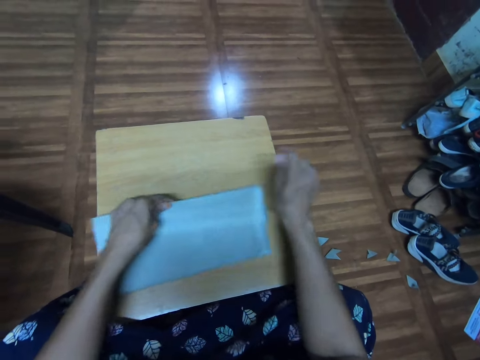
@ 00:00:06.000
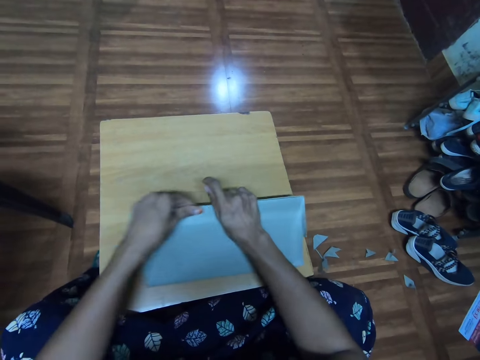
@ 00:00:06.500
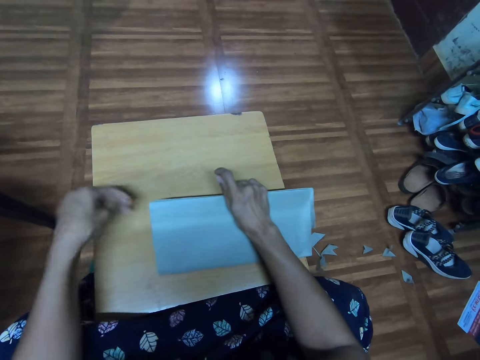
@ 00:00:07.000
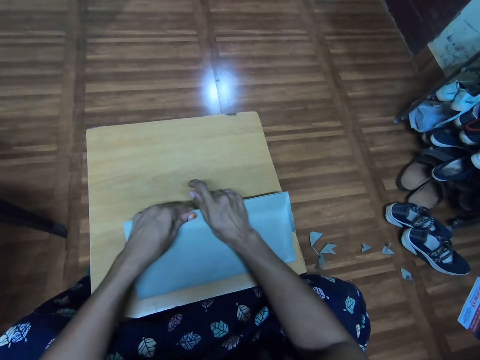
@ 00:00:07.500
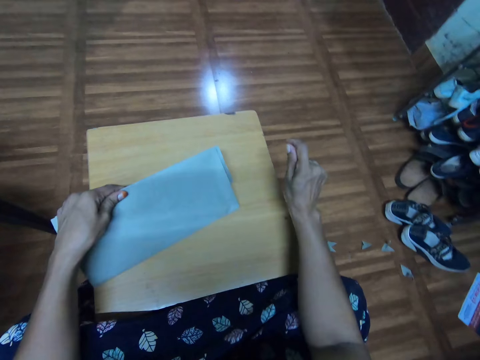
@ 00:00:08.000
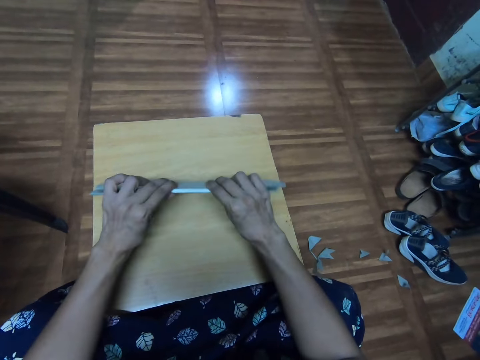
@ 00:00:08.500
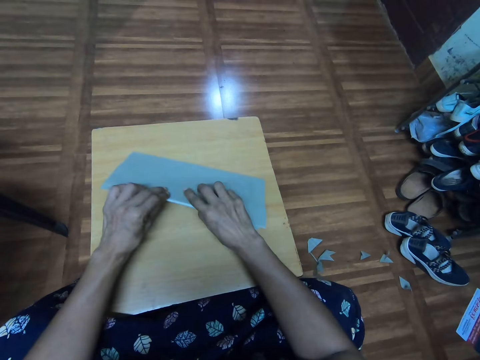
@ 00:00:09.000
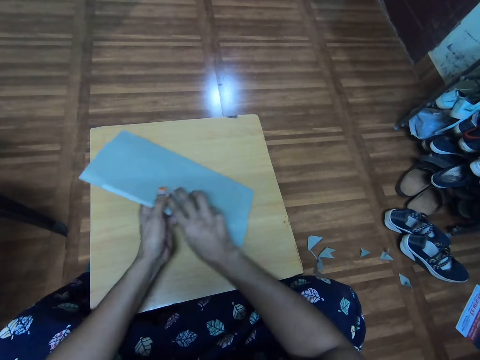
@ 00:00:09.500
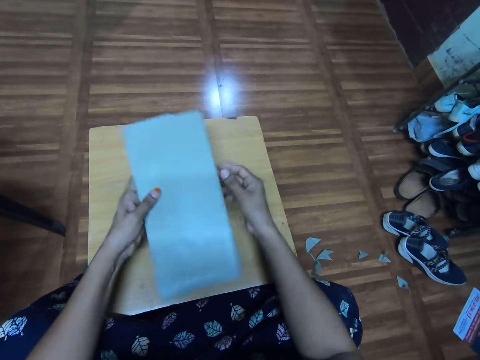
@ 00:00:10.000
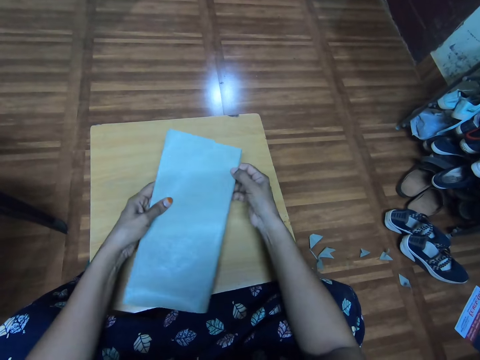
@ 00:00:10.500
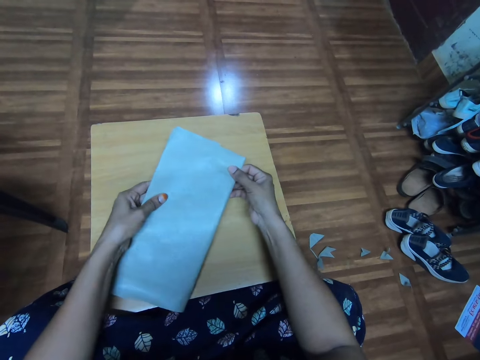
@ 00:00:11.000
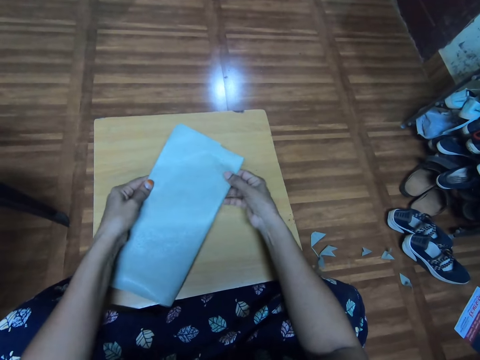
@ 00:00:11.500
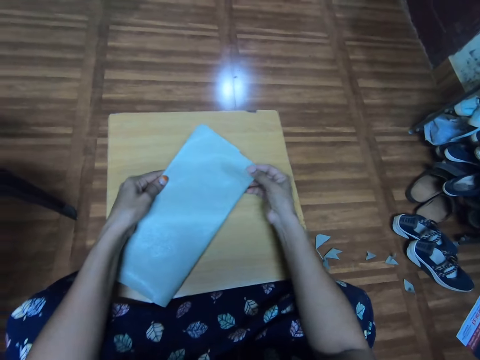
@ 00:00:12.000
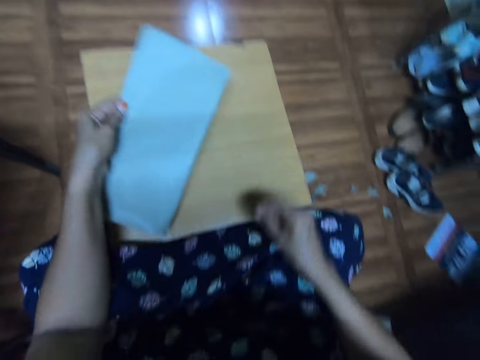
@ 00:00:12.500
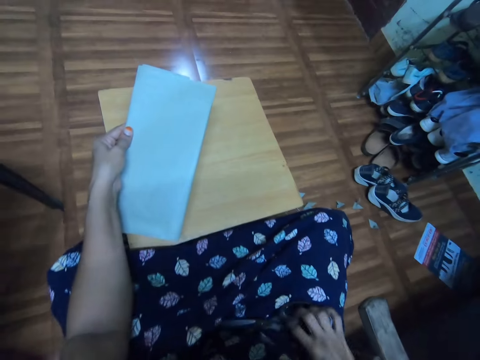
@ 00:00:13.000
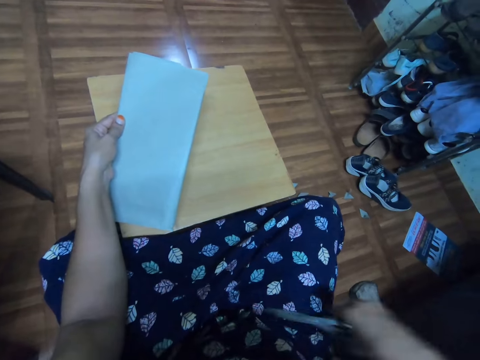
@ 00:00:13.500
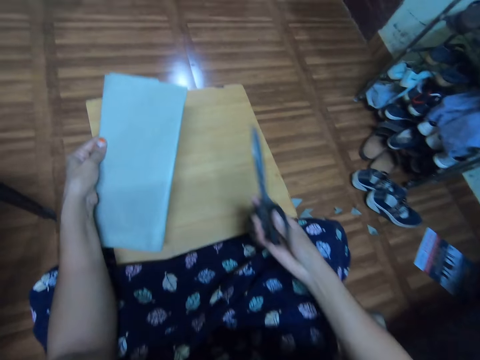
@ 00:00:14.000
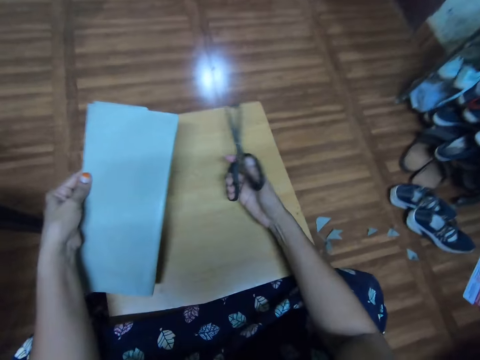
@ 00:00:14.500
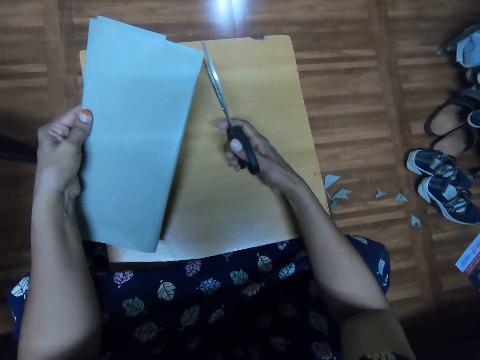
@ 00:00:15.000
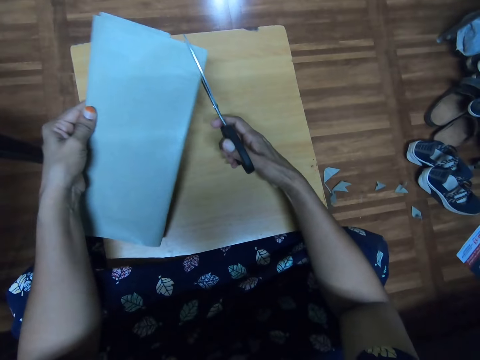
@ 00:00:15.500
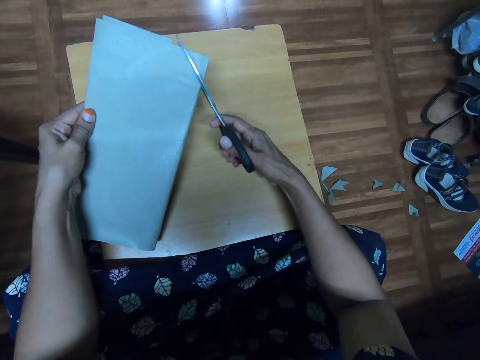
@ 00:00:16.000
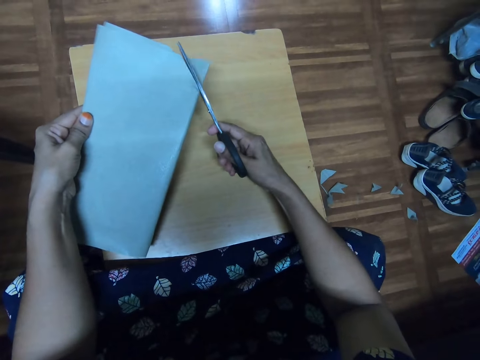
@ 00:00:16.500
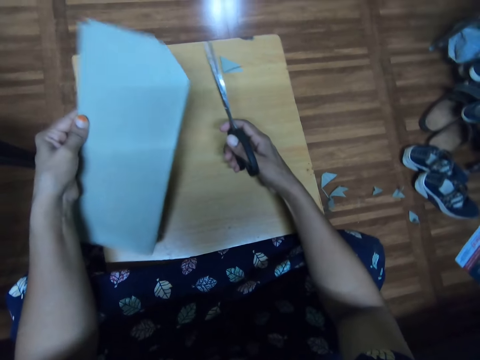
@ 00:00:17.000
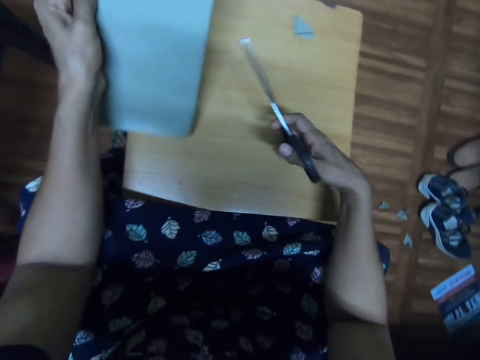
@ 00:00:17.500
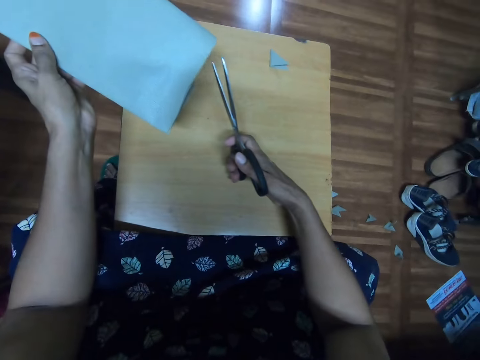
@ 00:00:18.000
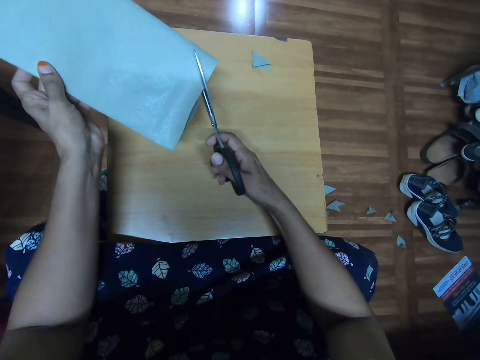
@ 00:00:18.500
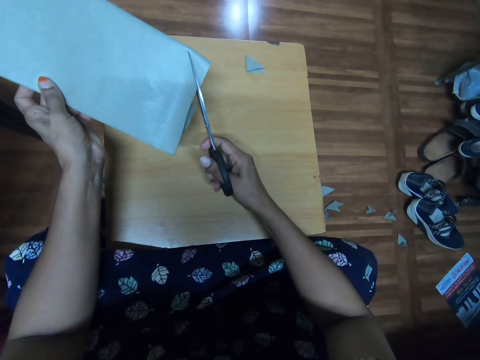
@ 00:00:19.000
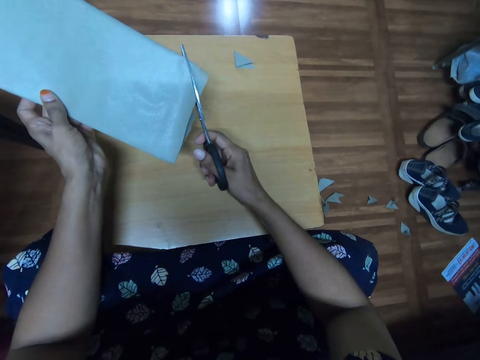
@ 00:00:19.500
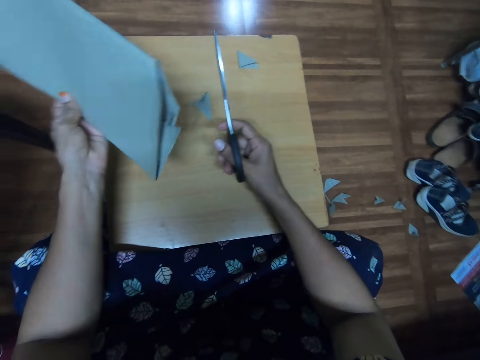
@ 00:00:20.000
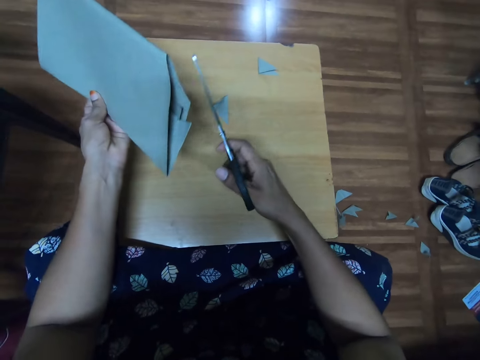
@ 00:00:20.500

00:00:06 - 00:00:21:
The camera wearer examines the edge of the cover paper with the right hand. They turn the book on the table with both hands and hold the book on the table with both hands. They look at the book cover. They touch the lap. They pick up a pair of scissors with the right hand. They laugh. They hold the scissors. They cut the corners of the book cover with the scissors.

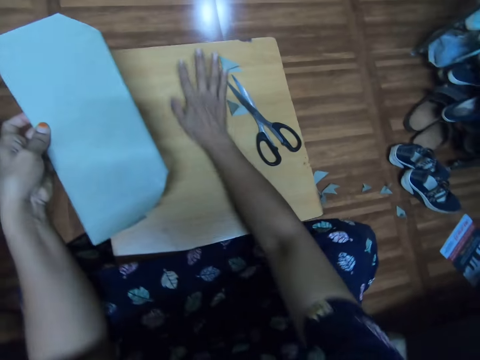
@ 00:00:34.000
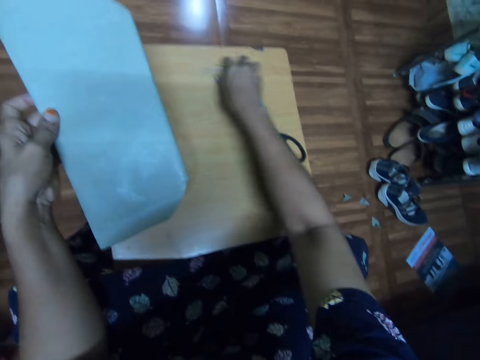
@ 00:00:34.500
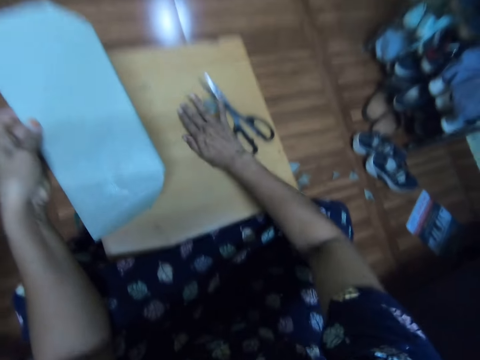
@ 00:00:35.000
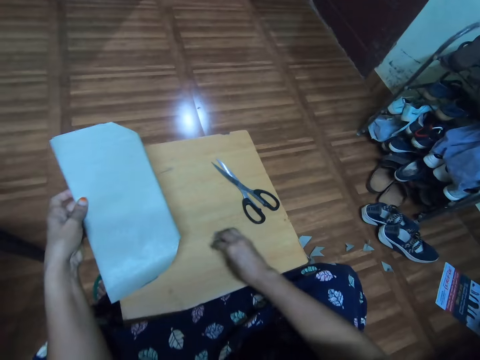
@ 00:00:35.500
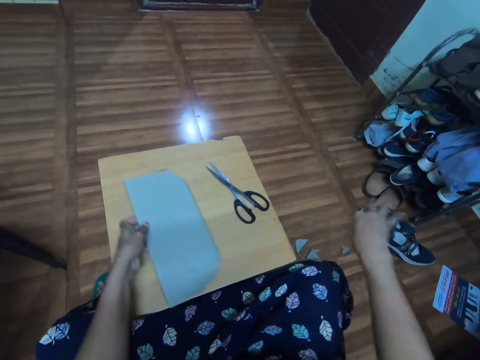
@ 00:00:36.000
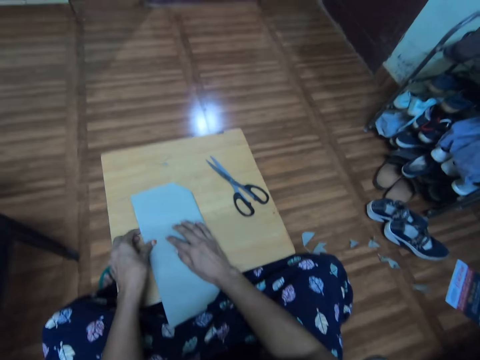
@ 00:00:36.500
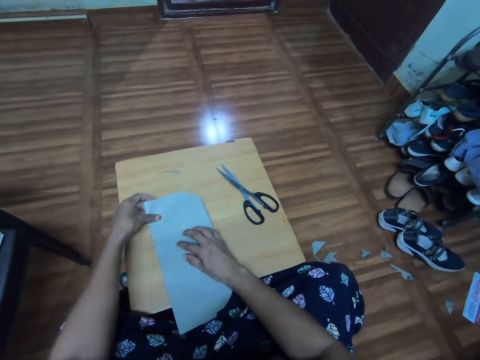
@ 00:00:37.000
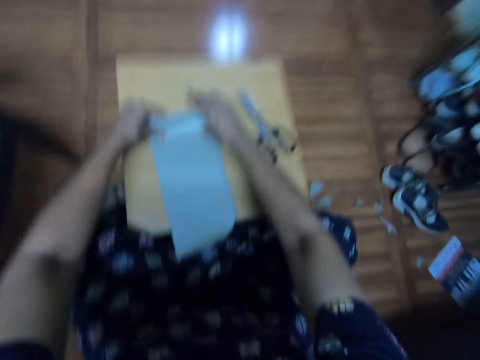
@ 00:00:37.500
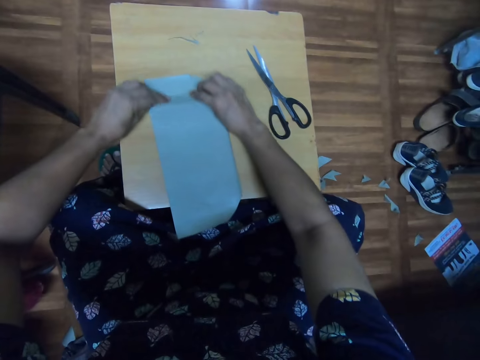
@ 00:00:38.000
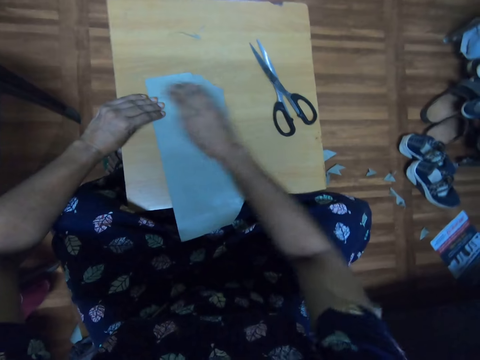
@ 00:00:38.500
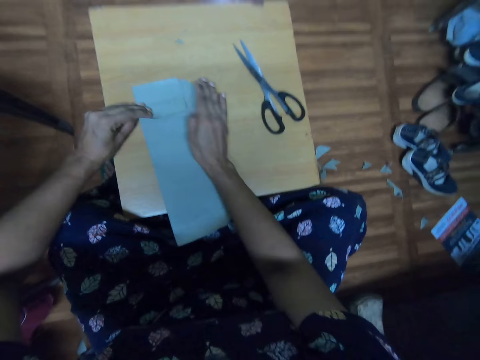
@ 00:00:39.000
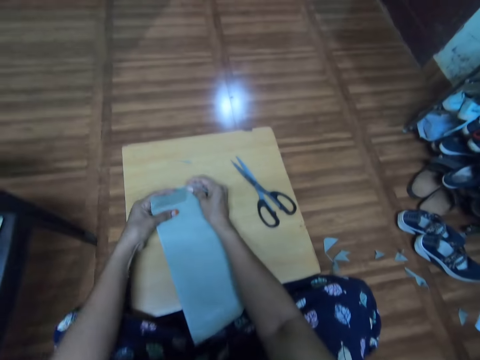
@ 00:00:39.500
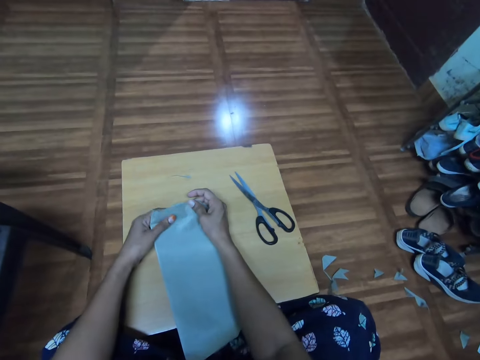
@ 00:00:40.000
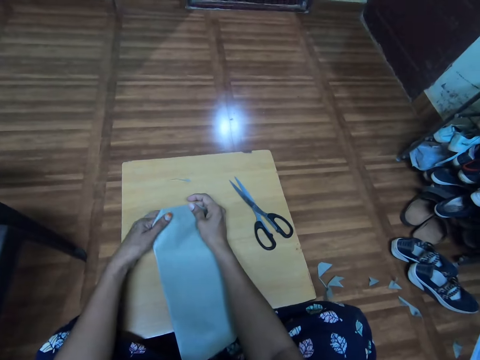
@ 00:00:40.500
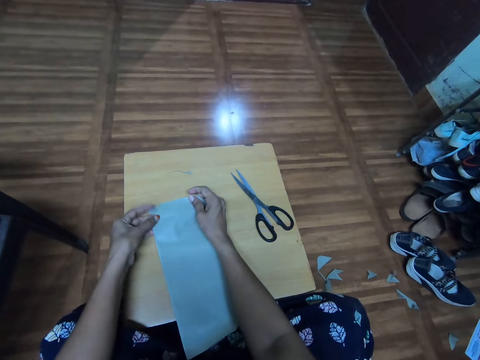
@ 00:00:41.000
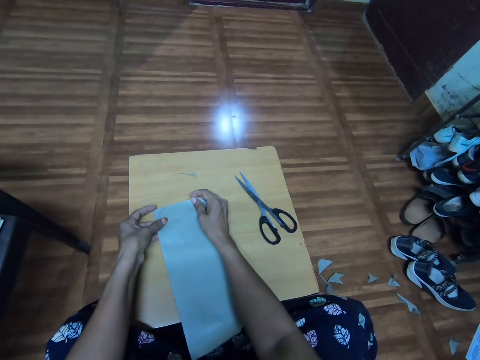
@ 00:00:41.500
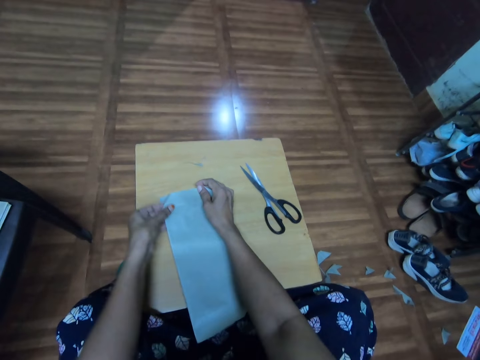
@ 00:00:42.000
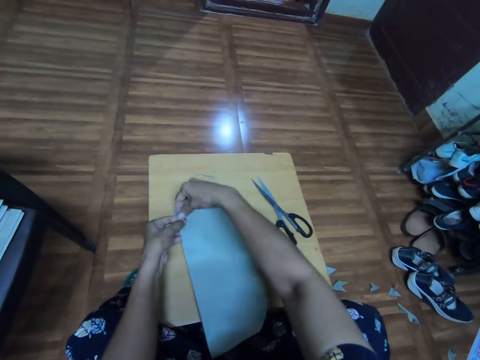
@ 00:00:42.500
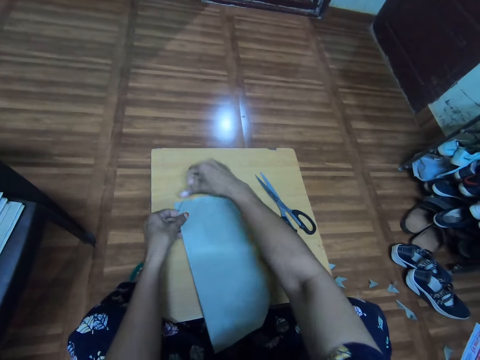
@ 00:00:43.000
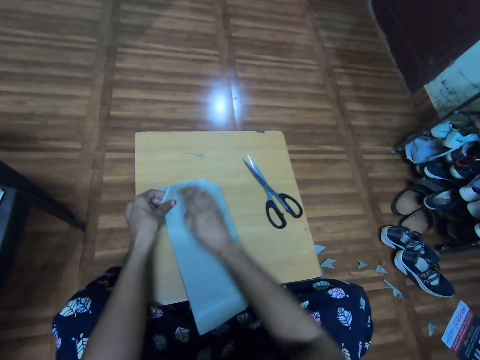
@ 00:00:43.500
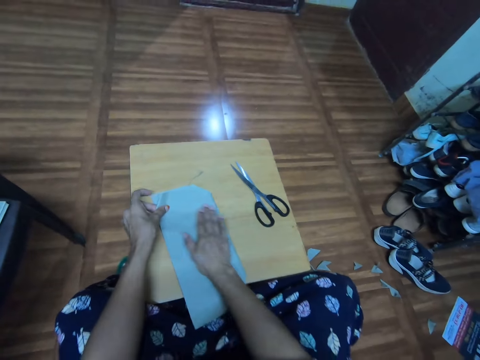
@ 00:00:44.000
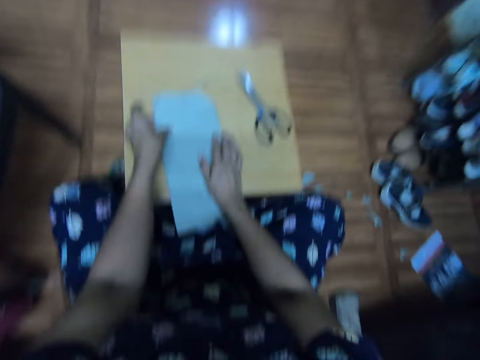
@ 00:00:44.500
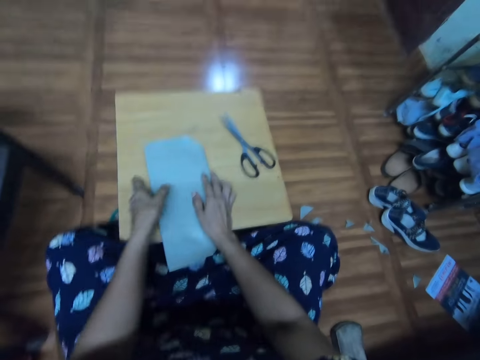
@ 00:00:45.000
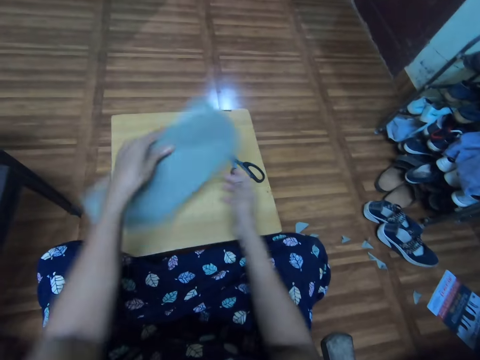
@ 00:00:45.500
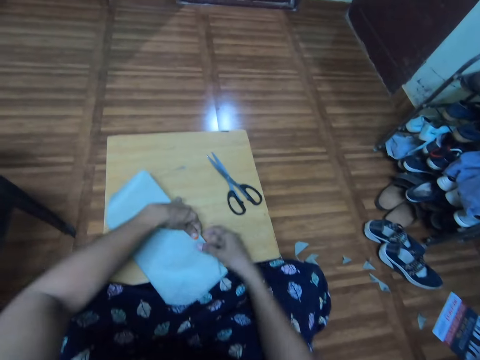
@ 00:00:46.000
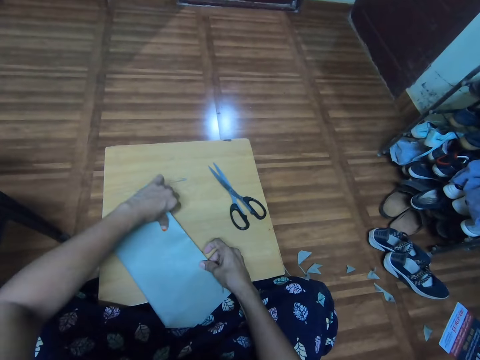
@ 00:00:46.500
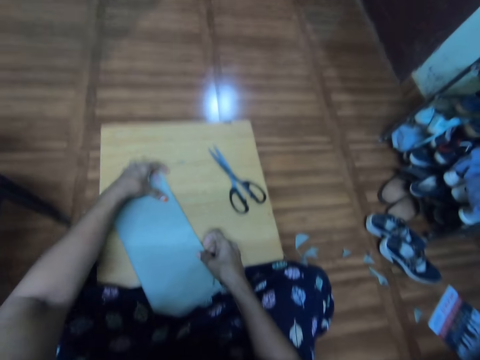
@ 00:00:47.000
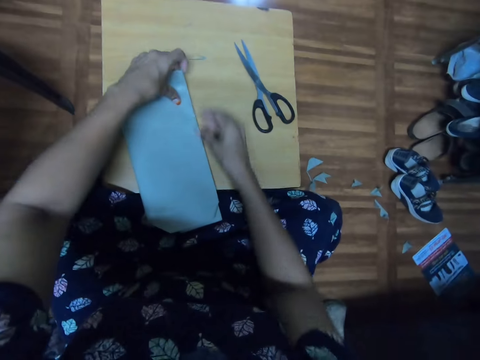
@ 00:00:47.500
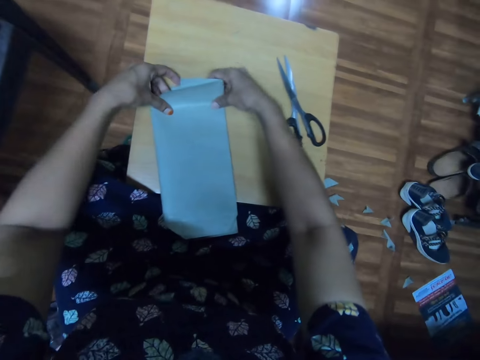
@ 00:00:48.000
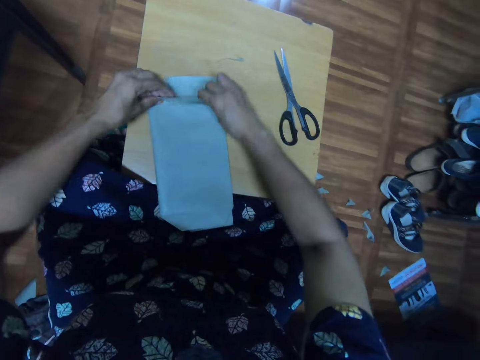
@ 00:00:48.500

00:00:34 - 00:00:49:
The camera wearer collects the pieces of cover paper on the table with the right hand. They drop the pieces of cover paper on the floor with the right hand. They fold the cover paper with both hands. They turn the book with the left hand. They fold the cover paper with both hands.
